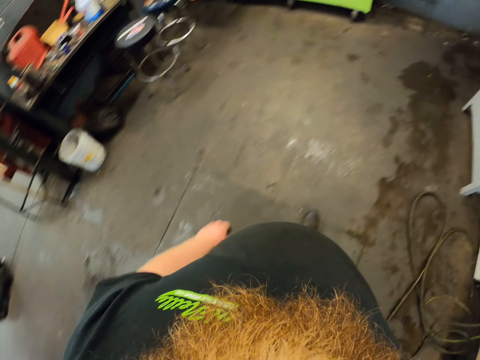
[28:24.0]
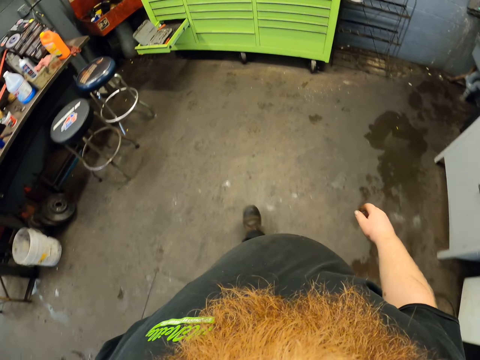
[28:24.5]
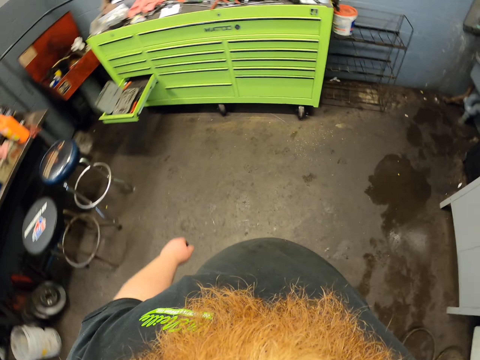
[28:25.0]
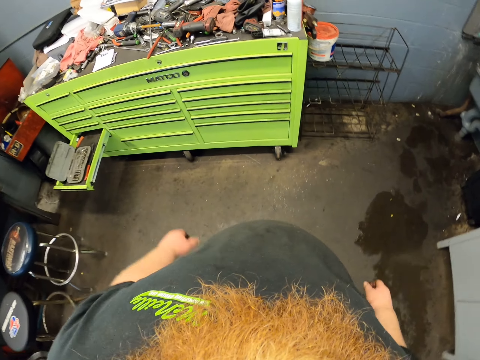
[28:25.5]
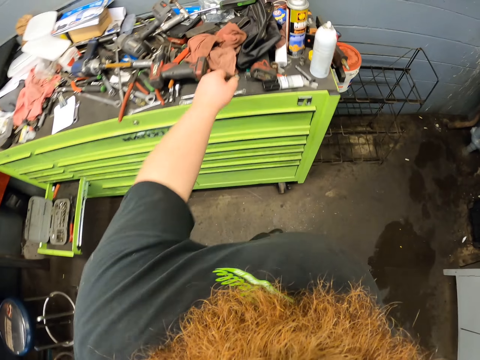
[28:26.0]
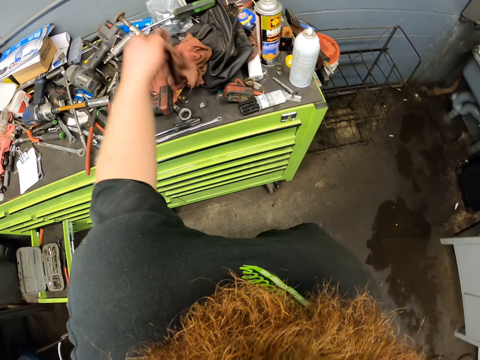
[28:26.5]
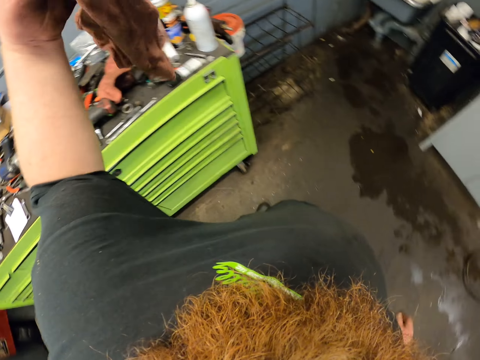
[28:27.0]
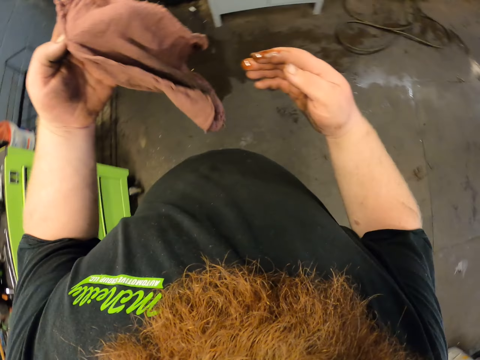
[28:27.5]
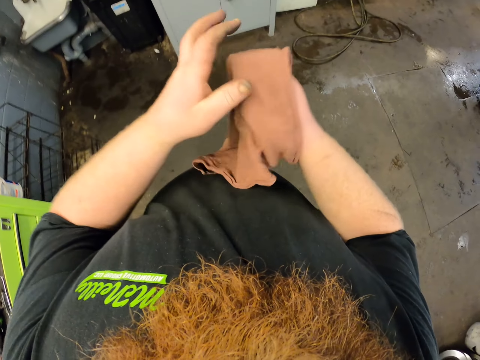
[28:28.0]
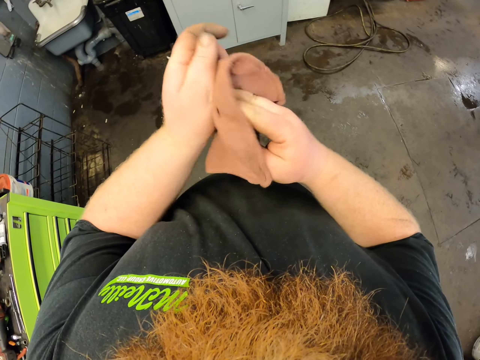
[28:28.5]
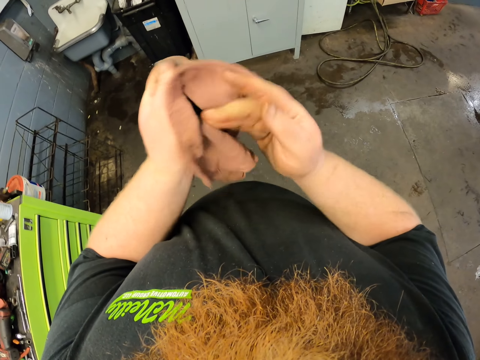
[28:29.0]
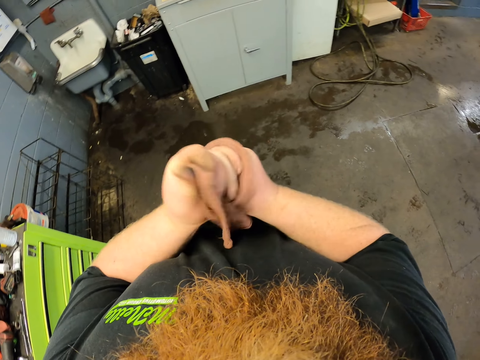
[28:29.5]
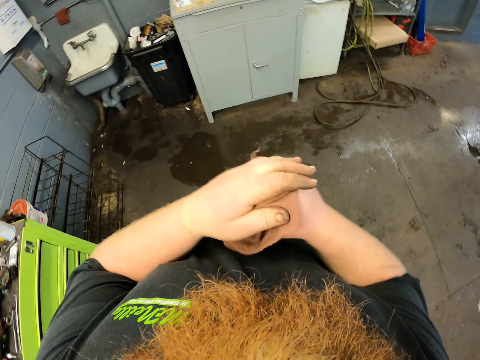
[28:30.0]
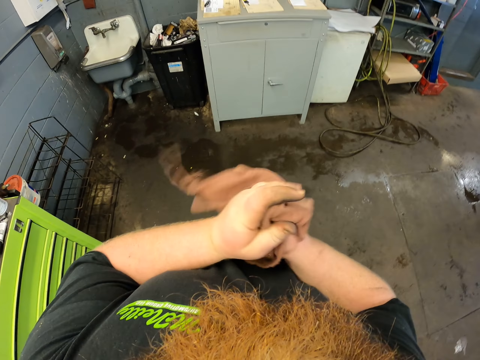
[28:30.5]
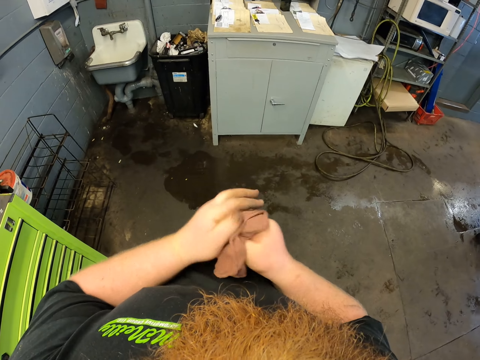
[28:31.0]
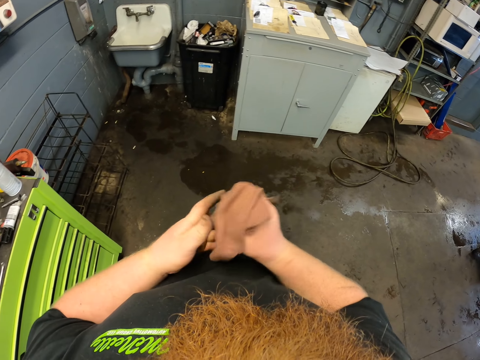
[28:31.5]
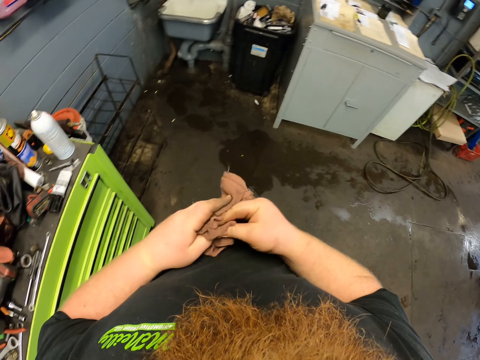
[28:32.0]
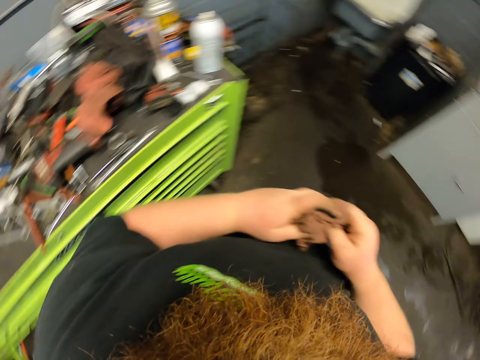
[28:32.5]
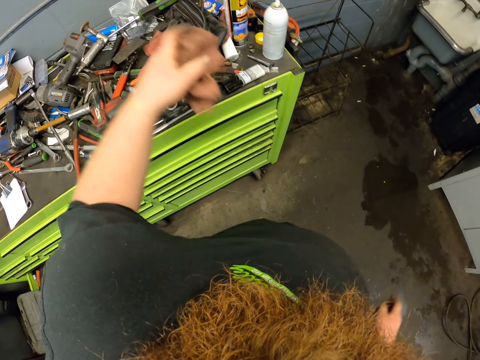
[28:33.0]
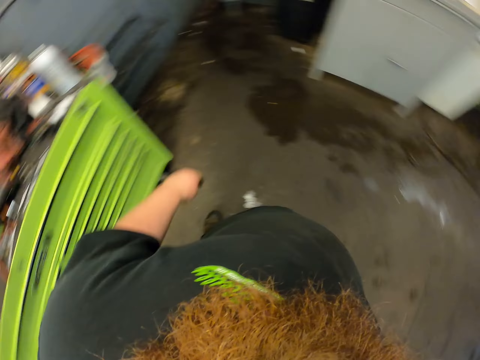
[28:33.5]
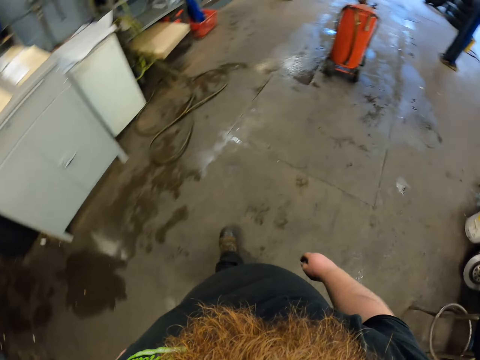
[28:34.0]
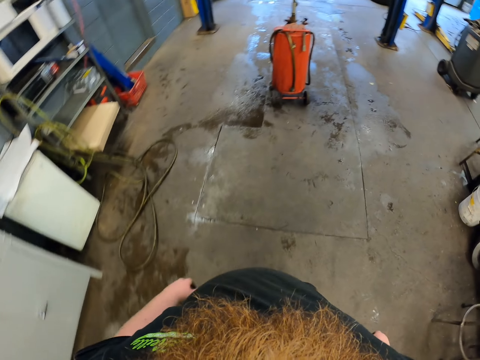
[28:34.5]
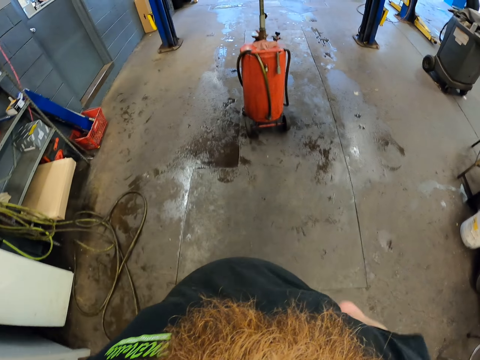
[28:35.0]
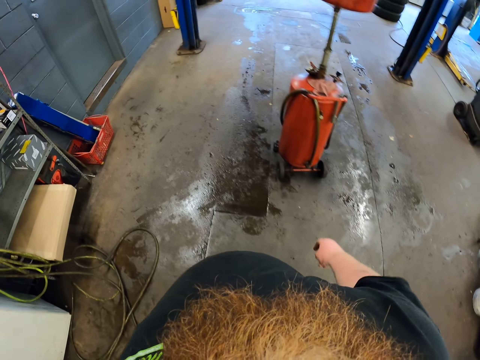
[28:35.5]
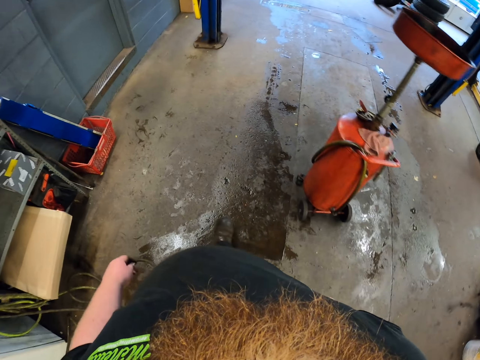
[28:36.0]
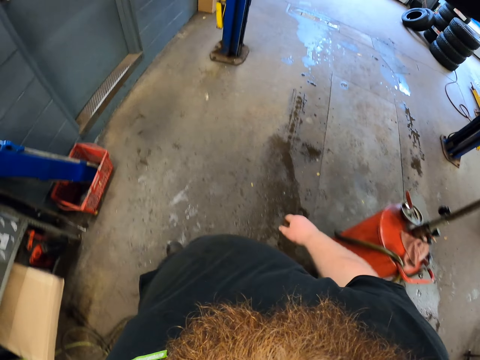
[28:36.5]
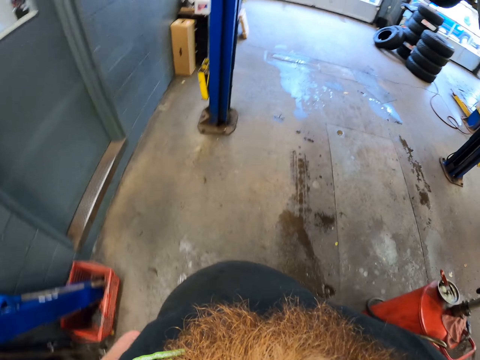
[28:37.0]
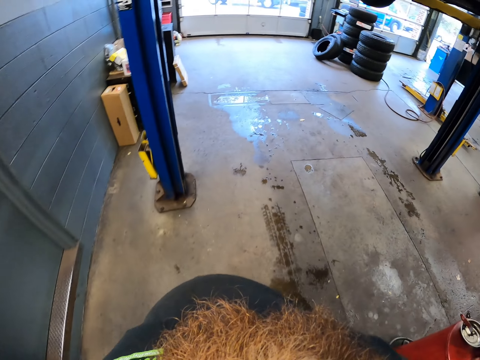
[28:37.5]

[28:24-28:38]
The camera wearer takes a hand towel. They wipe the hand. They put down the hand towel on the counter. They walk around the garage.

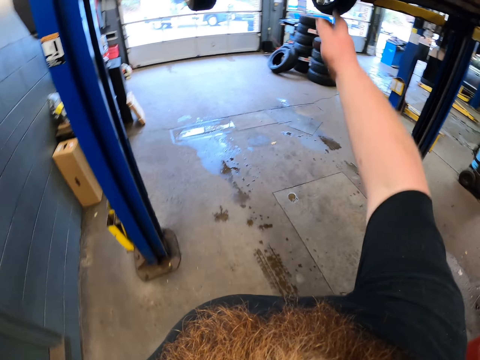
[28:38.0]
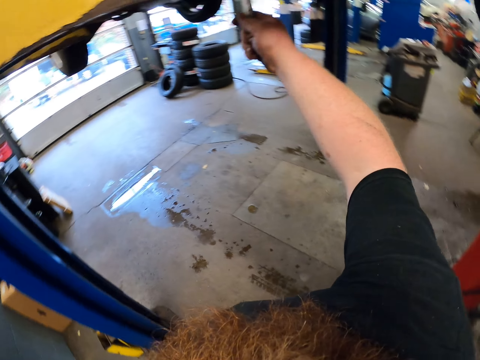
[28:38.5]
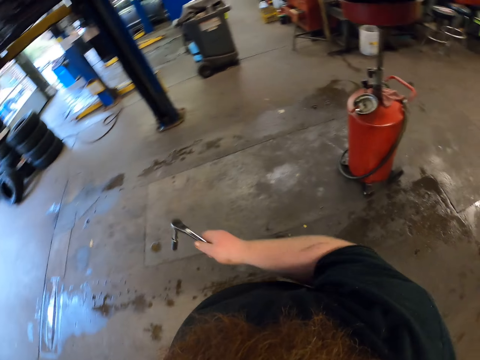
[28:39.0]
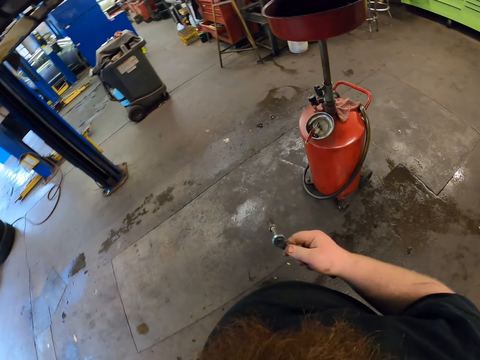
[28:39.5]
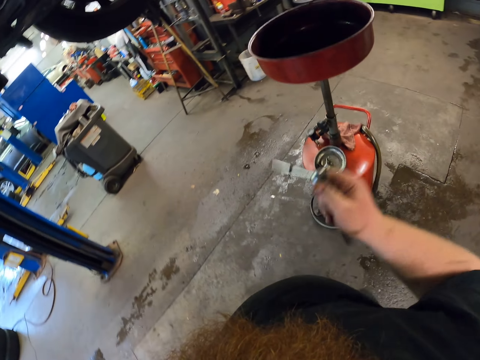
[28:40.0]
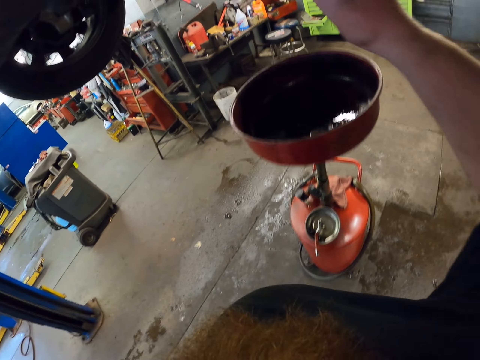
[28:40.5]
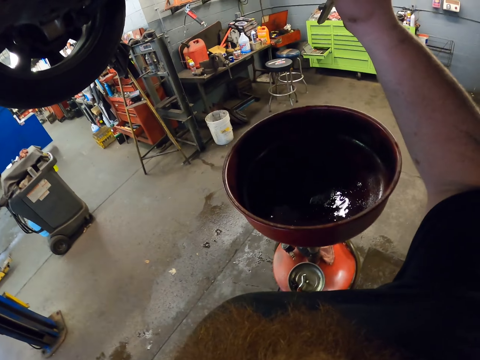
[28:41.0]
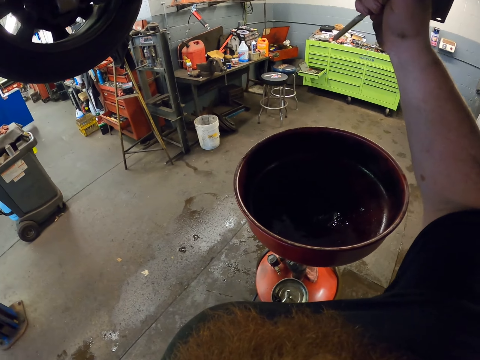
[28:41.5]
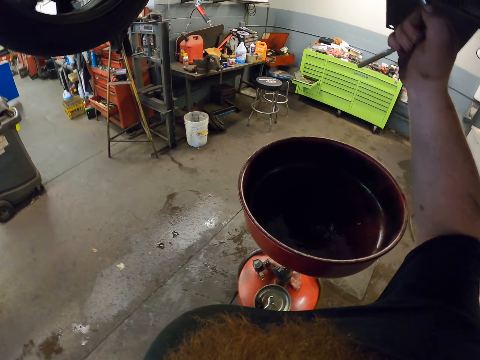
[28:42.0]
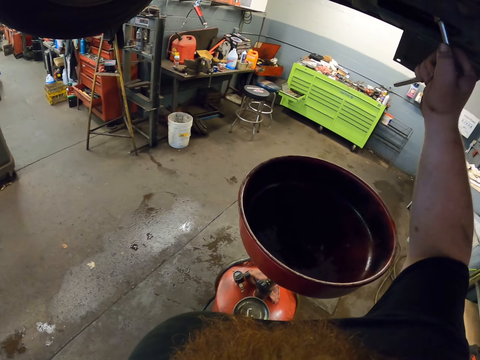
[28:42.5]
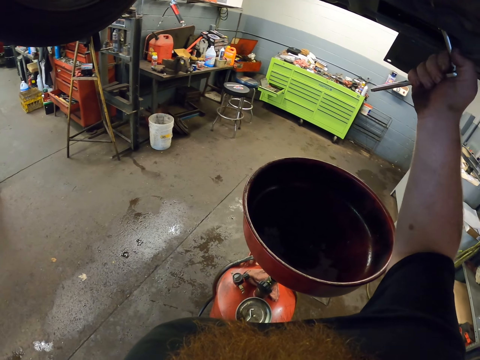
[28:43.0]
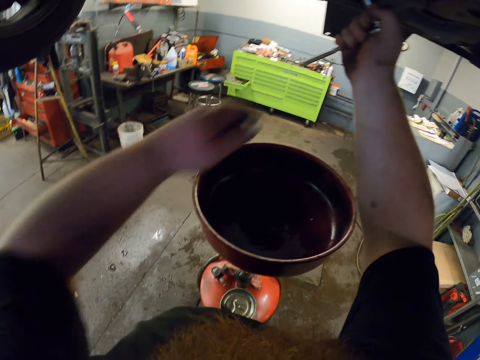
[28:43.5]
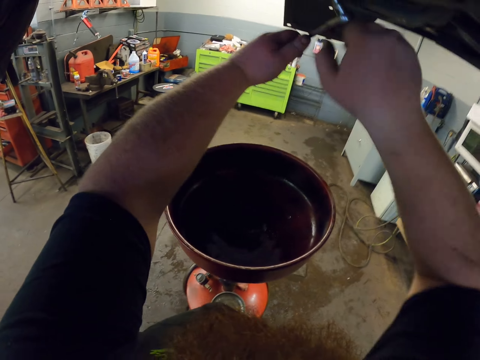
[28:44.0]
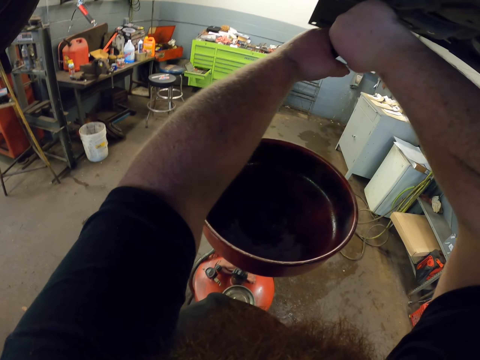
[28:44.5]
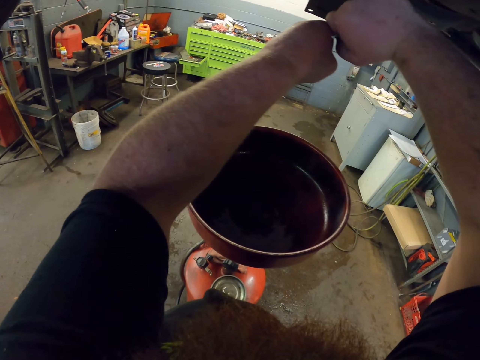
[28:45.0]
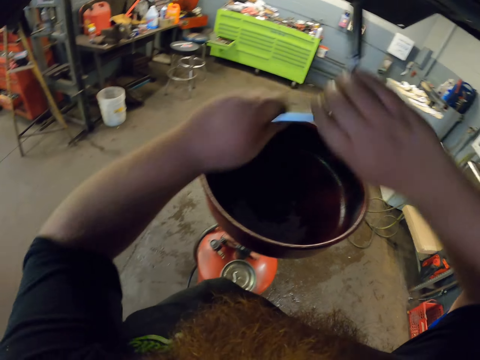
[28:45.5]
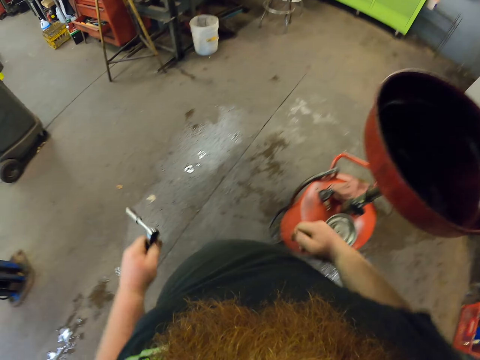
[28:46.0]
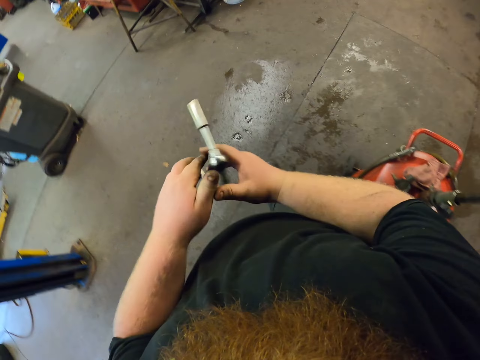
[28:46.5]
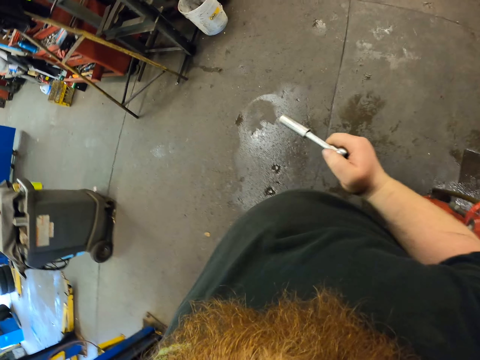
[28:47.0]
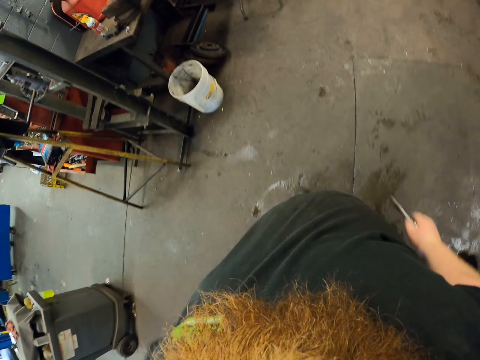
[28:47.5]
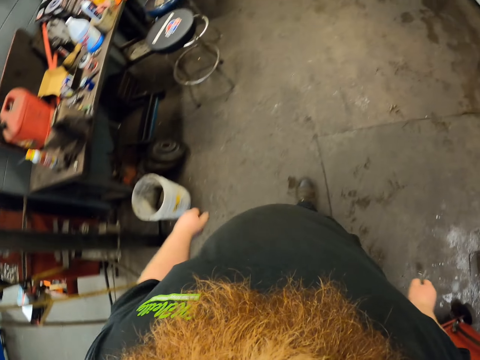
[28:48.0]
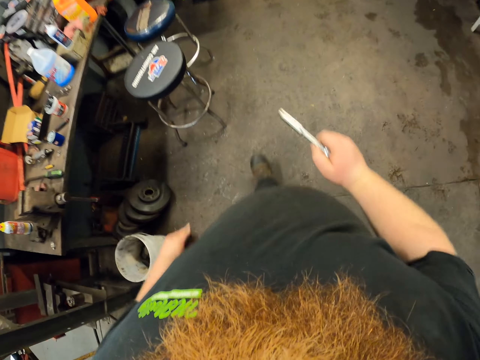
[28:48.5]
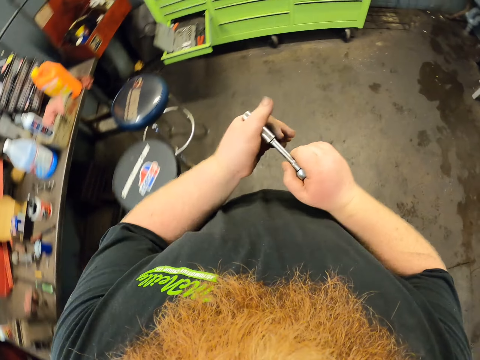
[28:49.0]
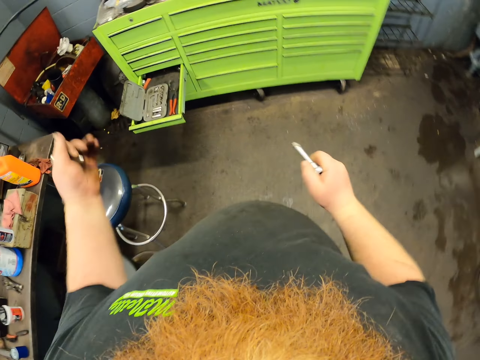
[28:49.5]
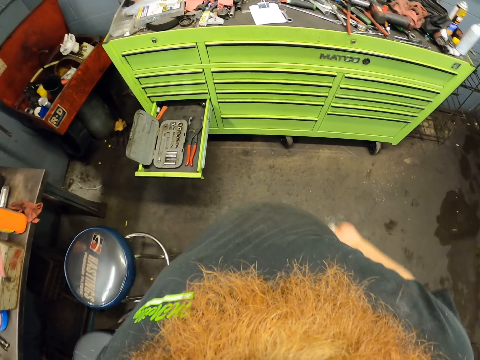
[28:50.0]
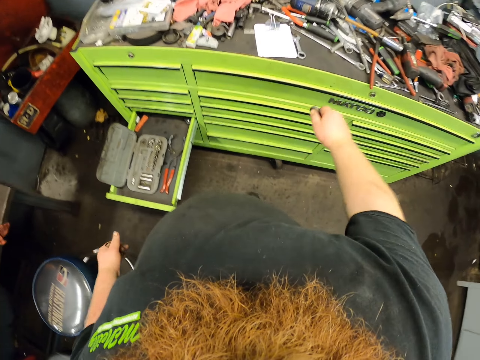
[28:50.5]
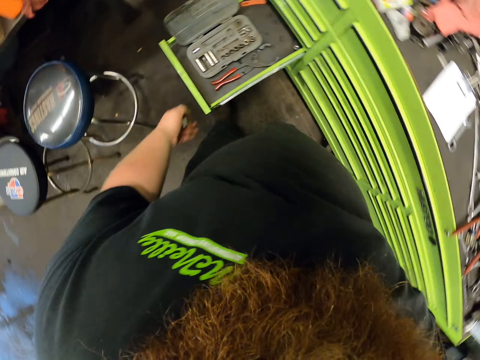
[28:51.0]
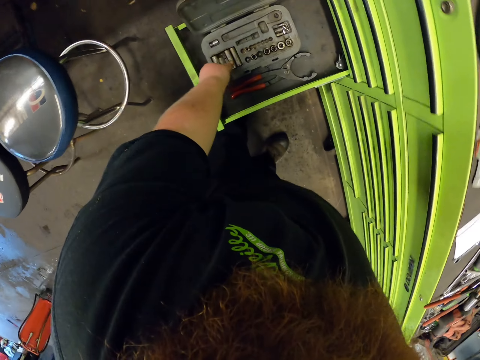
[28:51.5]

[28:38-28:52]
The camera wearer picks up a wrench or spanner from the car lifter. They walk around the garage. They tighten a bolt. They lower the hands. They hold the spanner. They walk around the garage. They exchange the wrench in the right hand. They remove a socket from the wrench. They put down the spanner. They throw the socket on the counter.
